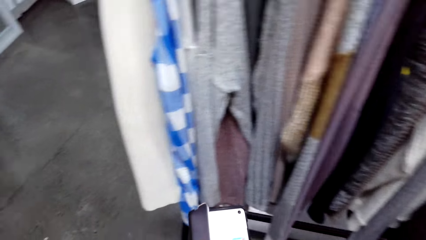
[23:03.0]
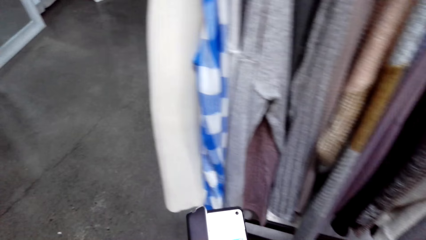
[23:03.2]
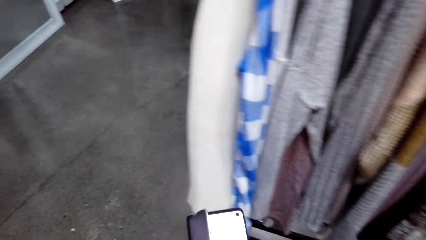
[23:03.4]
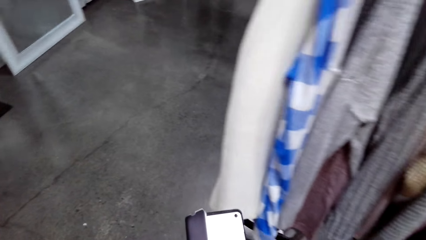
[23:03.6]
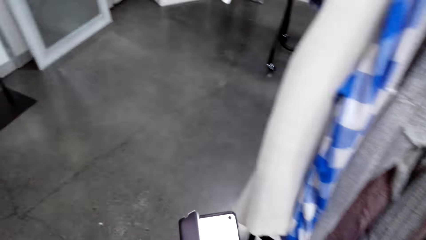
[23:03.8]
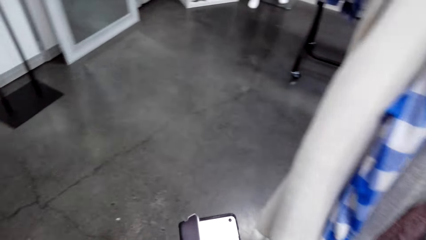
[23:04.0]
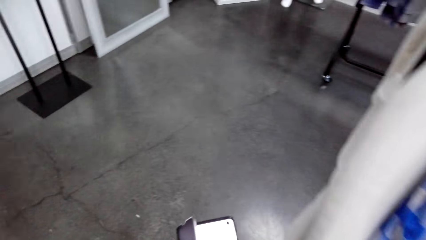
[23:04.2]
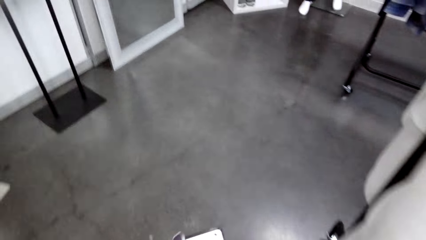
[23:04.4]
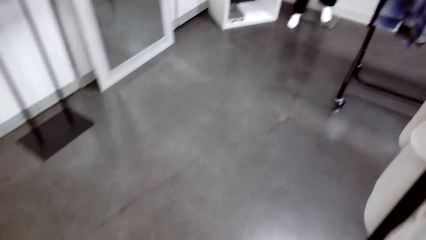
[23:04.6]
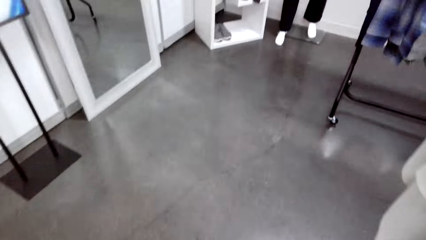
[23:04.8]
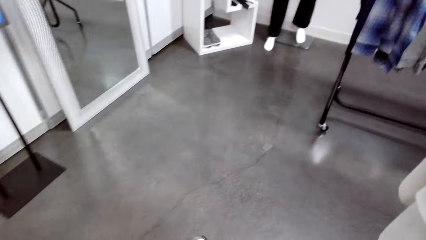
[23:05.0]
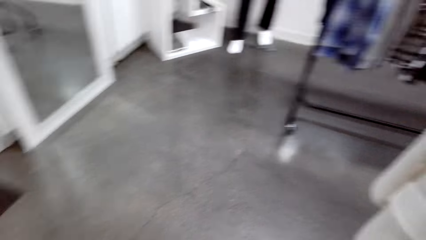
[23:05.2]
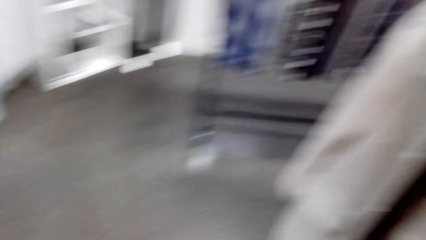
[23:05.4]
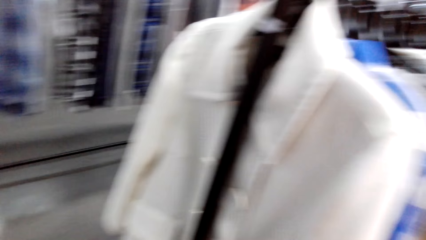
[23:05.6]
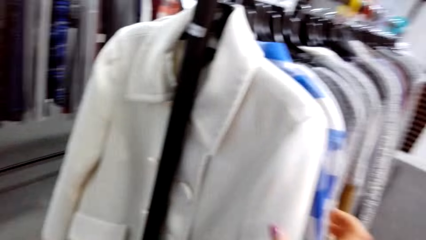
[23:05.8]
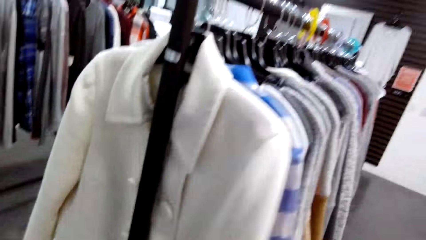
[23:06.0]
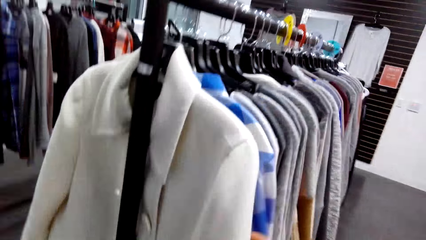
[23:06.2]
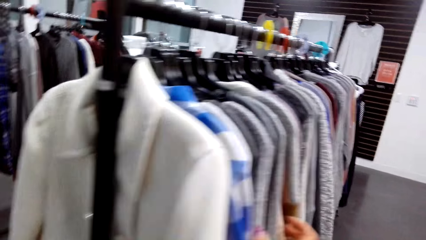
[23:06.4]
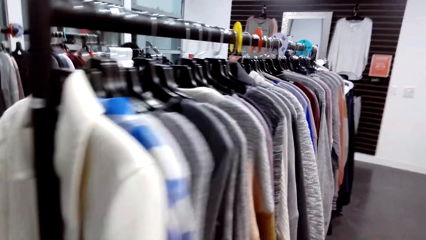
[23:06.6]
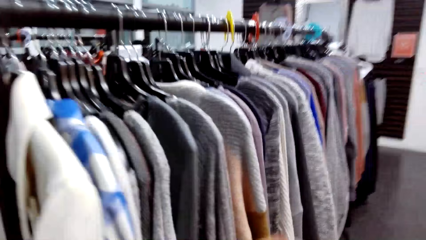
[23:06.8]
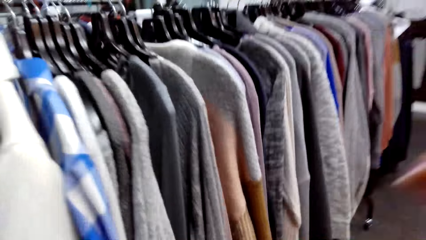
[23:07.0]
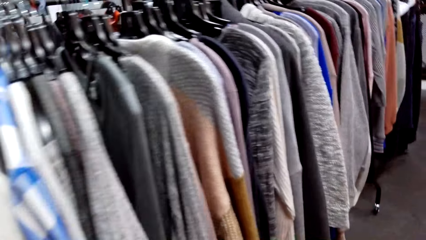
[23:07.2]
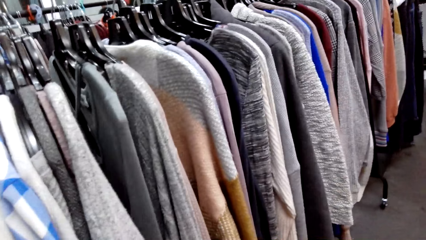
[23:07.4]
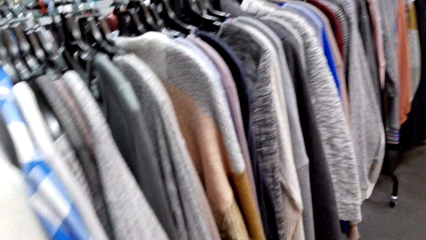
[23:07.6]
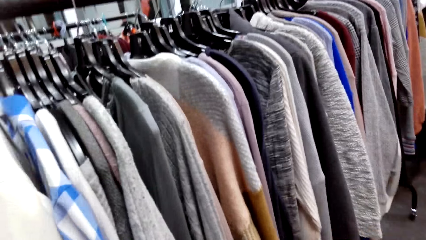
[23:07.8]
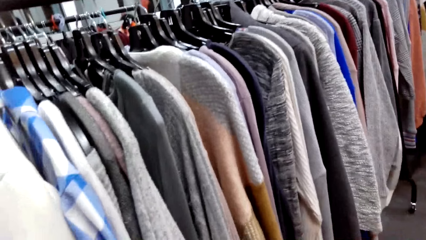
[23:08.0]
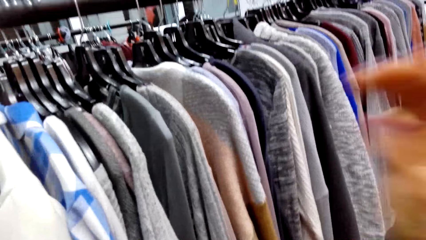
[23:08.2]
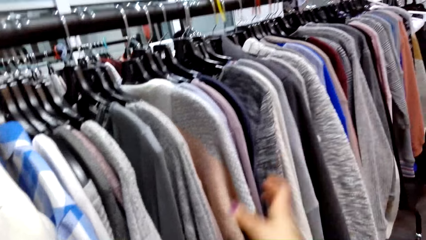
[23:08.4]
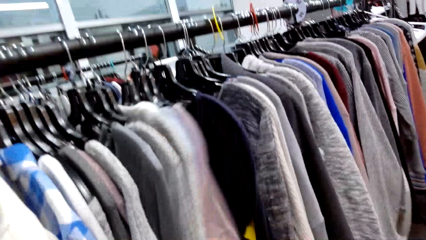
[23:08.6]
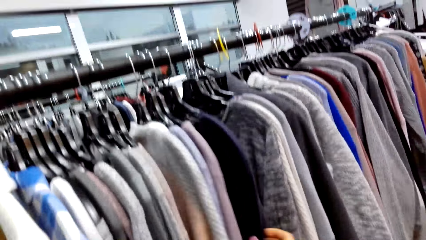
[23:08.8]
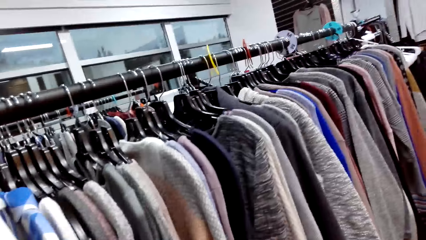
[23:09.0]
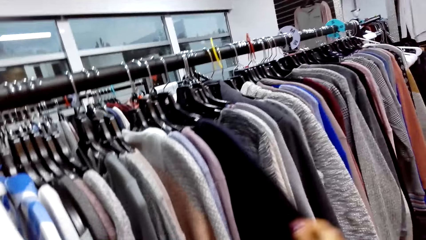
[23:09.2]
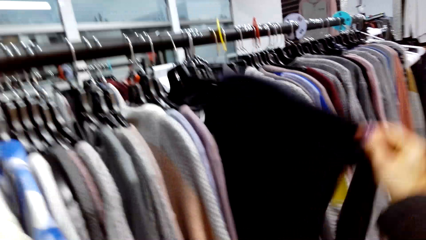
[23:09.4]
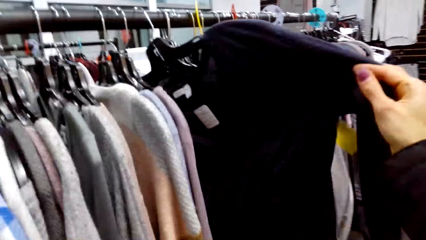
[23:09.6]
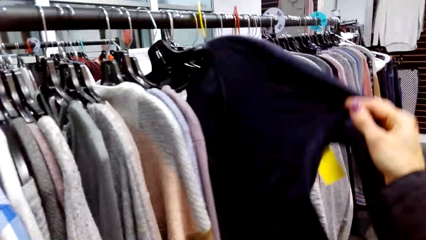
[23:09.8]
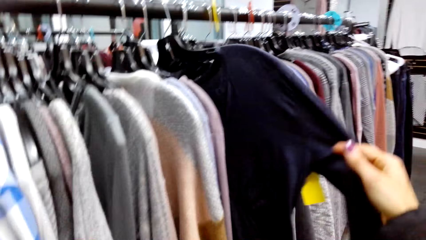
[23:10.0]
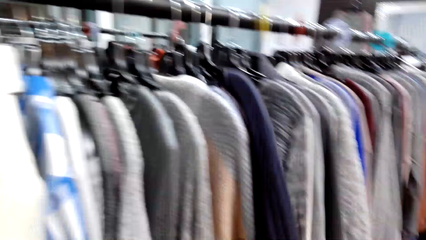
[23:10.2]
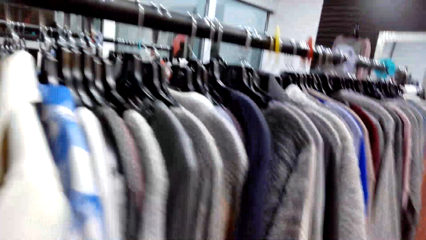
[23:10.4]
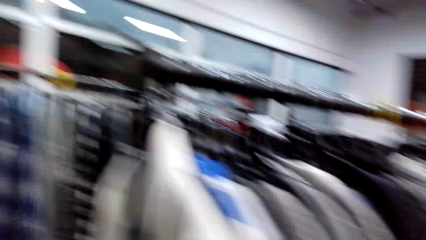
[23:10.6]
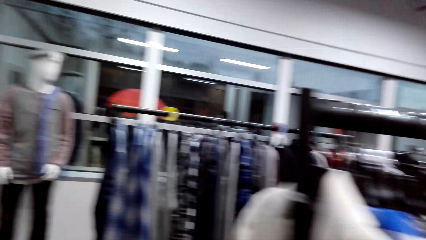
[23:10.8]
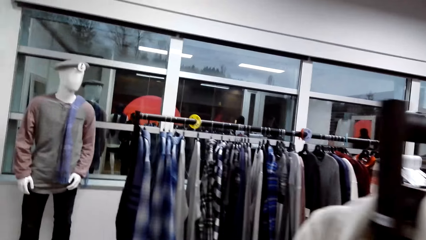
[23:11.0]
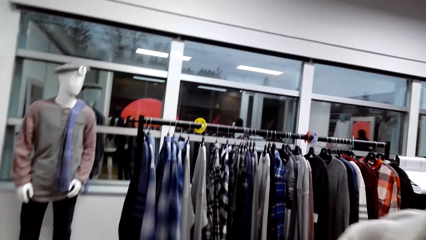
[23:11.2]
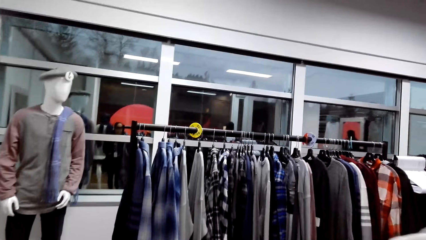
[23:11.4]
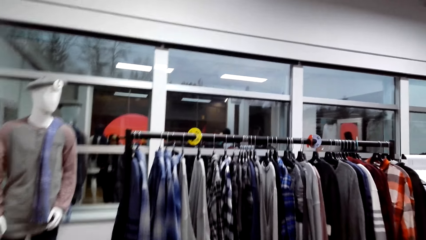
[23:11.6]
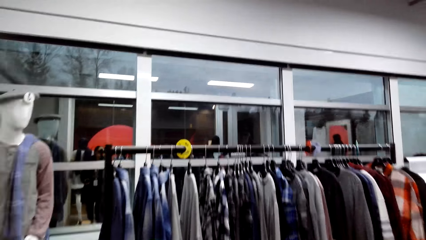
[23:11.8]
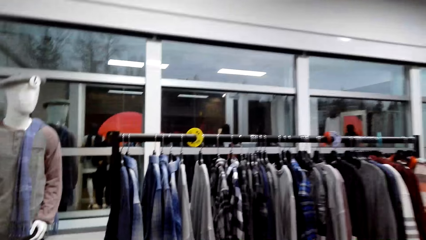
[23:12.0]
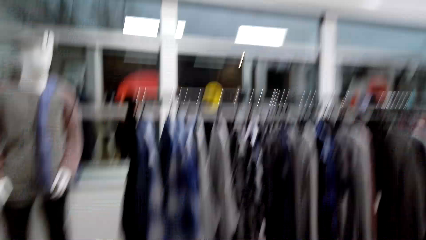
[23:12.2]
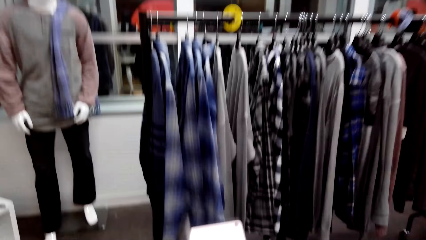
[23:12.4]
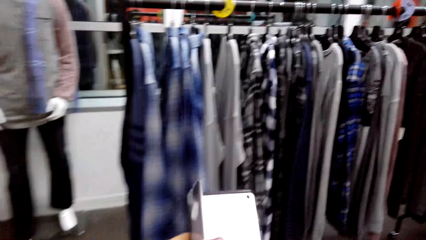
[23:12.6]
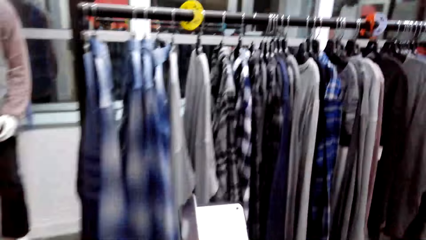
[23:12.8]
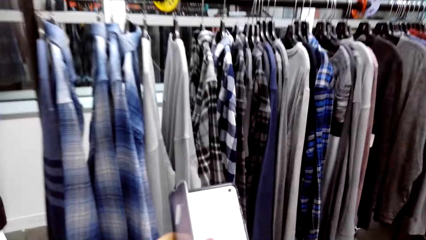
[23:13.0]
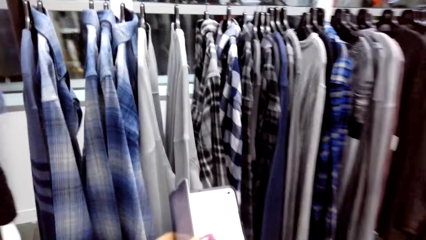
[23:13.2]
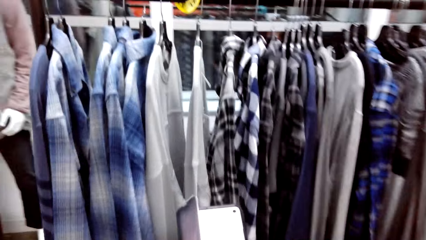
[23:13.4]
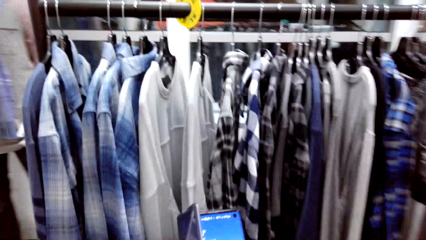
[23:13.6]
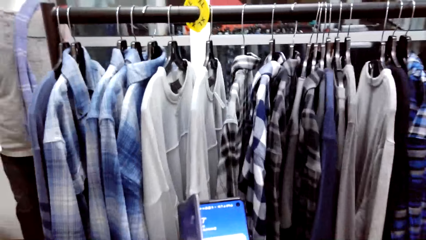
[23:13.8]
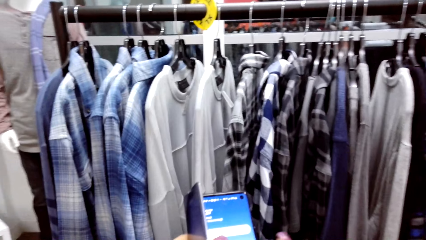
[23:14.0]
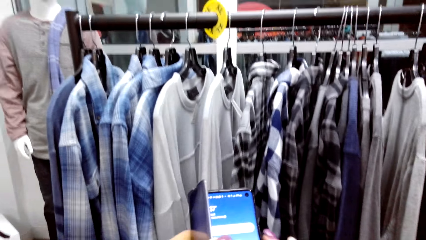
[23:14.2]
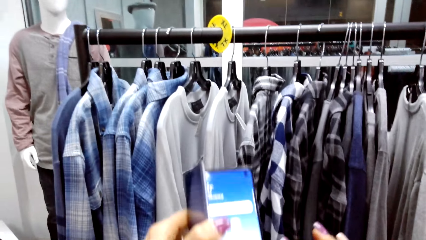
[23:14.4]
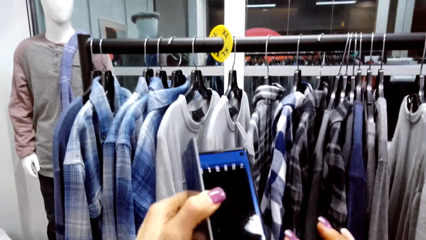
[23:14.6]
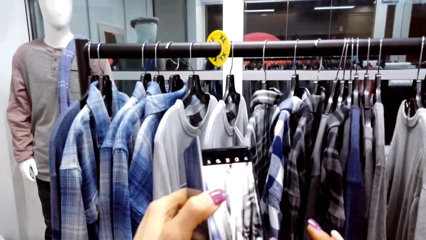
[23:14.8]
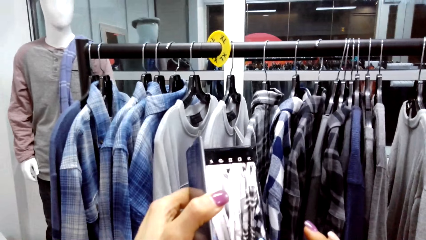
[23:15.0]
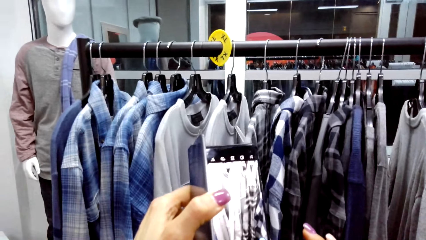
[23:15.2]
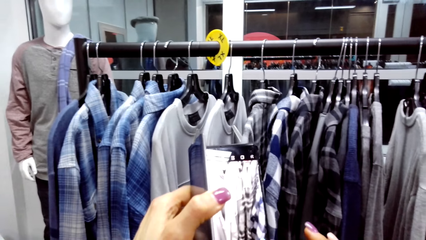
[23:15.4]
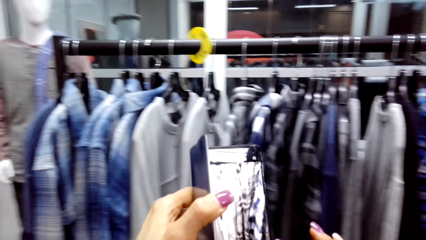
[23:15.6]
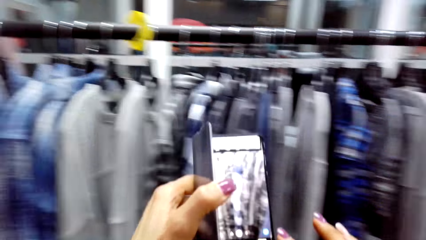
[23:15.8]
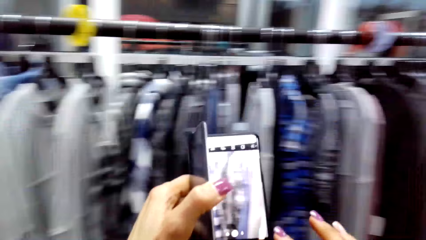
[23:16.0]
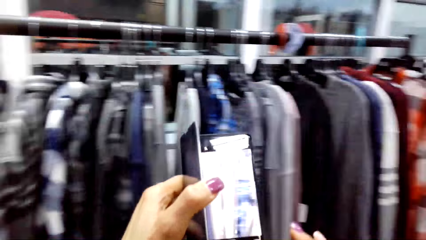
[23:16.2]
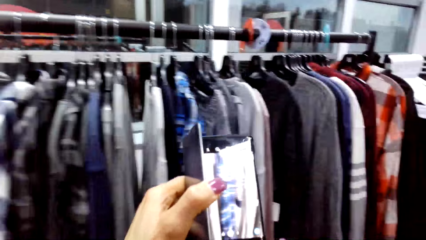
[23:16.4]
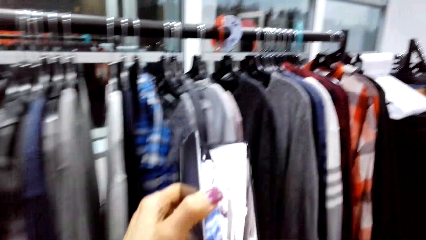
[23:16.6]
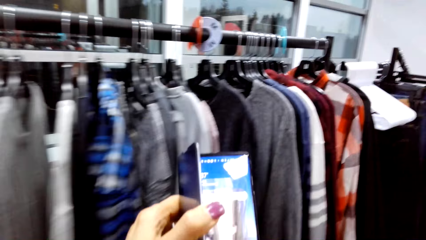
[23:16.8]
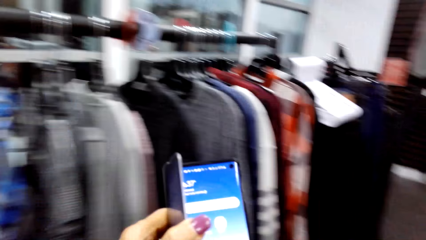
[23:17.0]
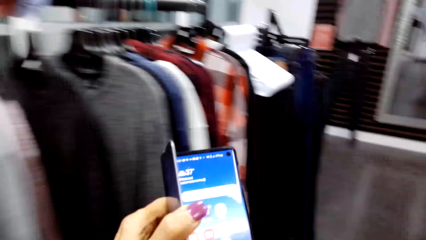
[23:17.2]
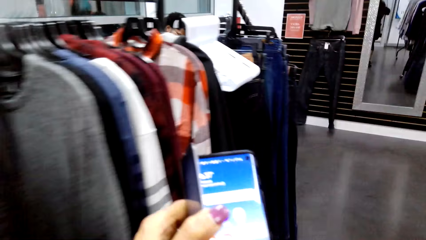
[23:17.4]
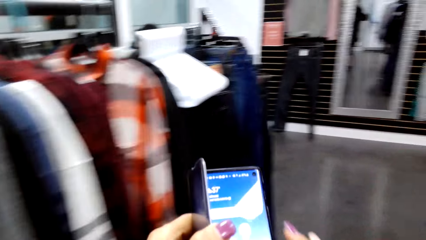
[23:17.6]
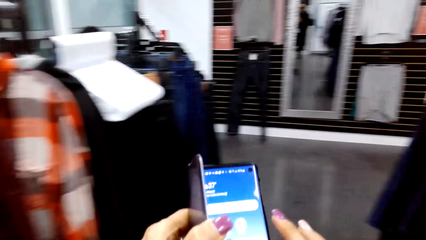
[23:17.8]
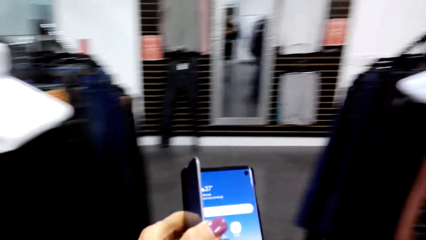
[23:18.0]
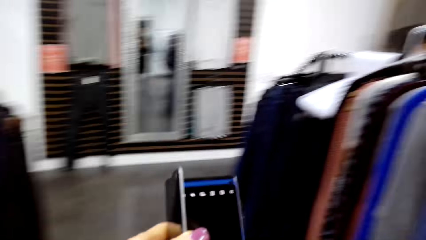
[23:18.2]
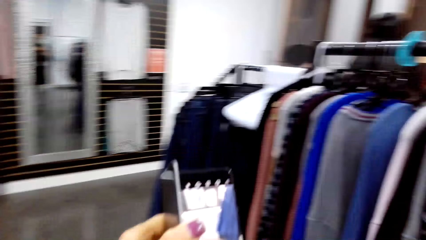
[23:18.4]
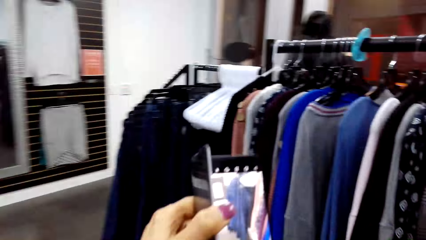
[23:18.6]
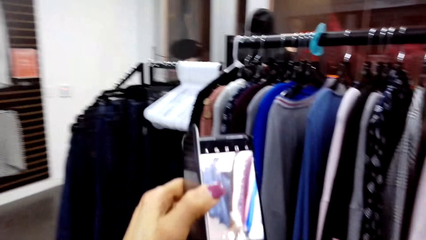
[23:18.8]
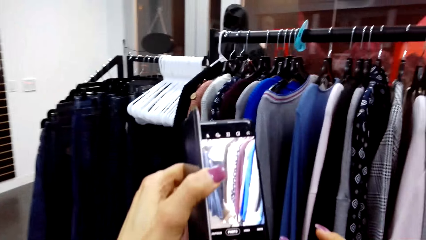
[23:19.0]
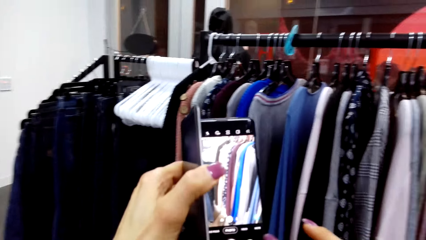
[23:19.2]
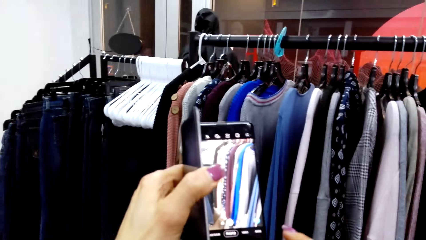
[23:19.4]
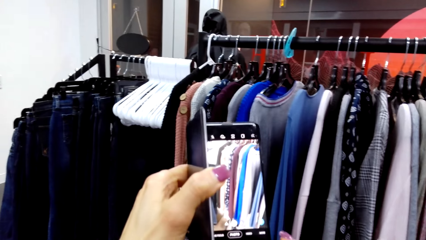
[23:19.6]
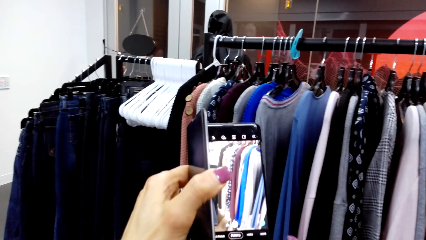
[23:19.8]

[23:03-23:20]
The camera wearer looks around. They touch the clothes. They hold the clothes. They look around. They operate the phone. They touch the phone.
